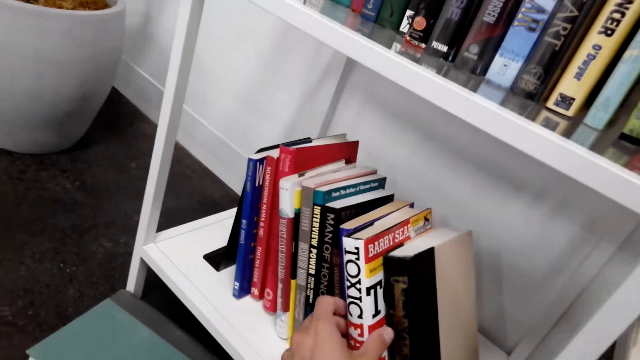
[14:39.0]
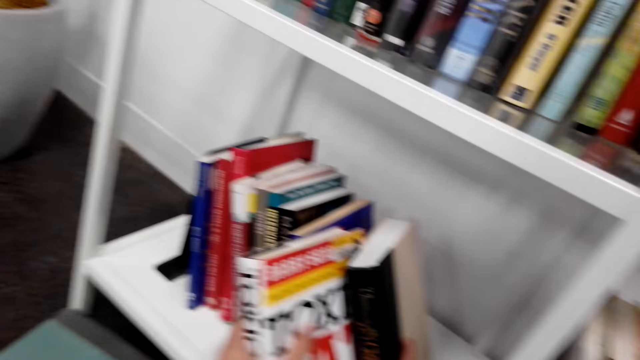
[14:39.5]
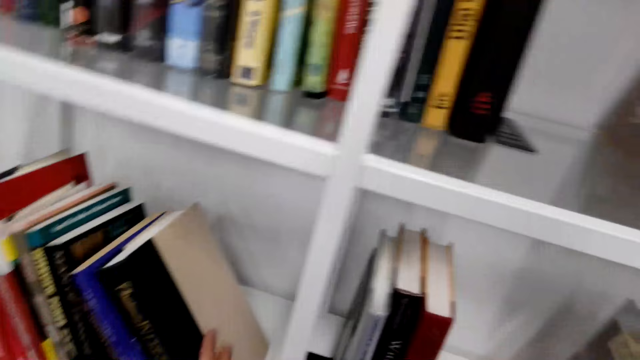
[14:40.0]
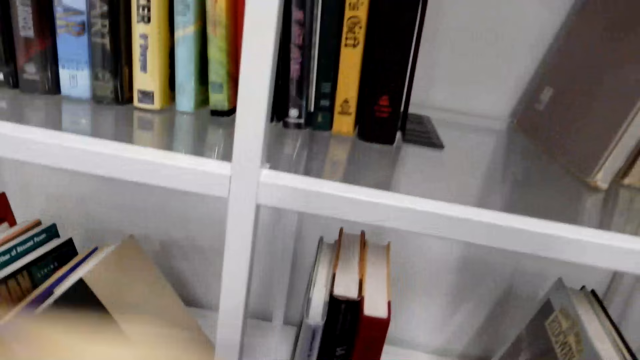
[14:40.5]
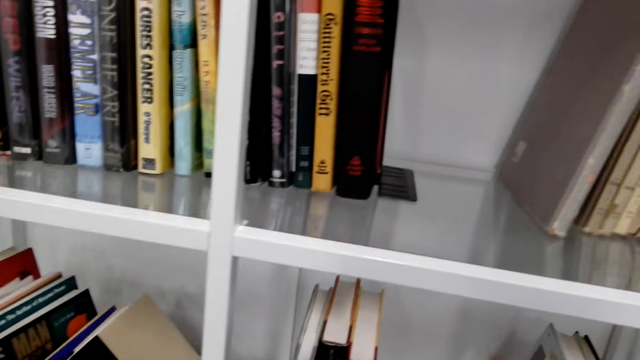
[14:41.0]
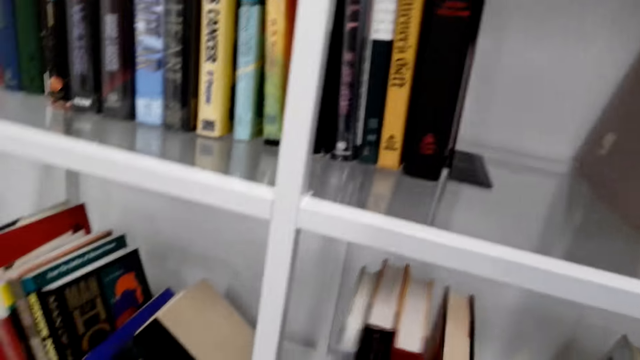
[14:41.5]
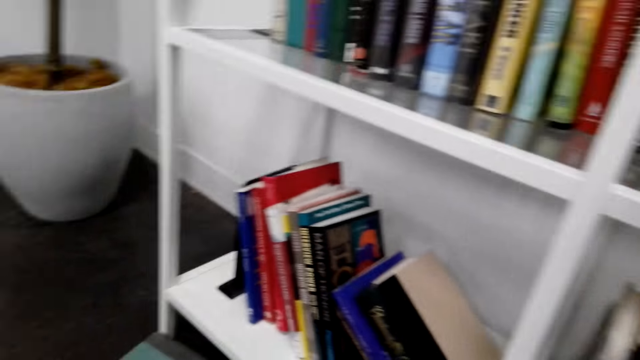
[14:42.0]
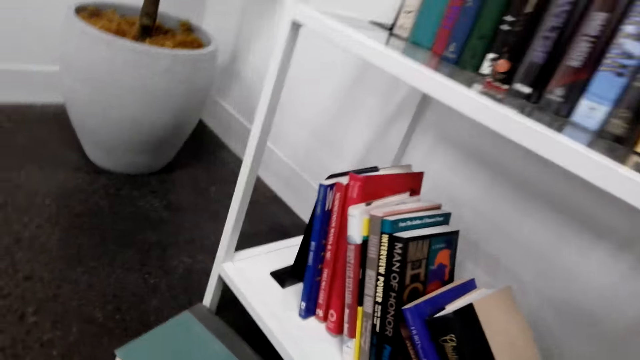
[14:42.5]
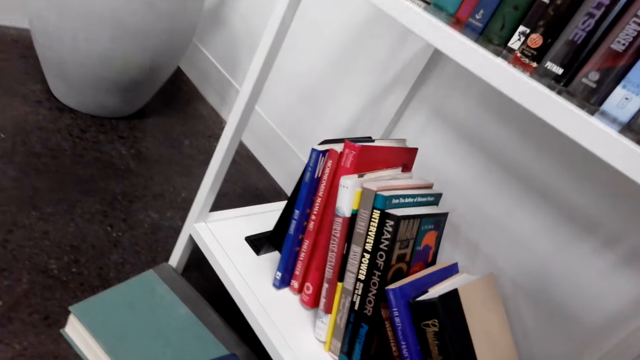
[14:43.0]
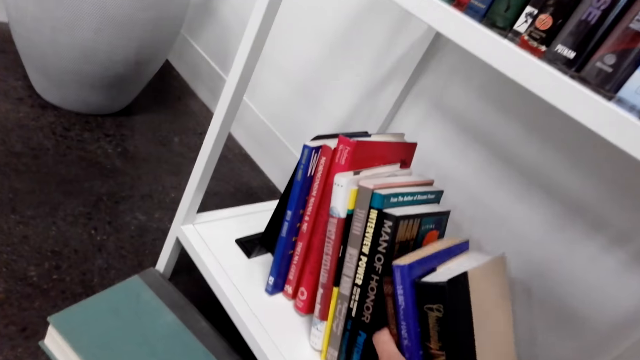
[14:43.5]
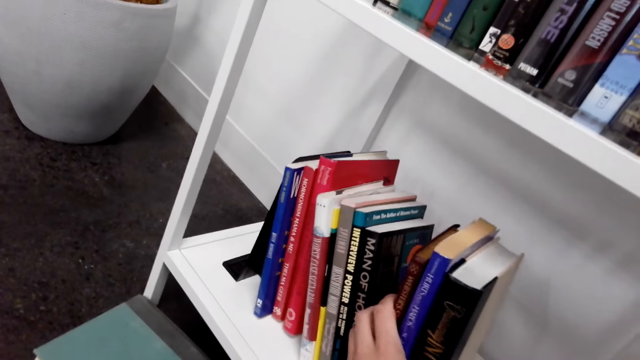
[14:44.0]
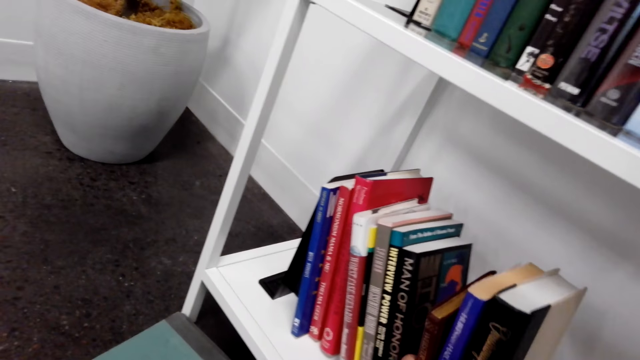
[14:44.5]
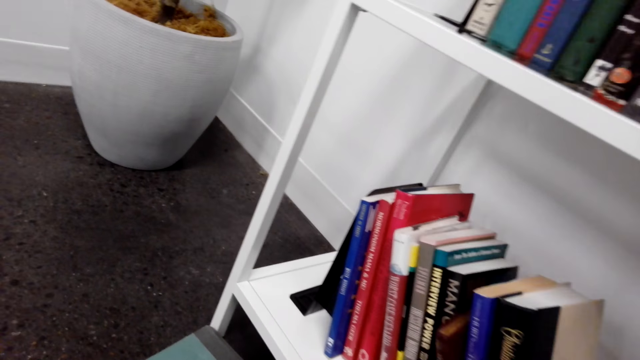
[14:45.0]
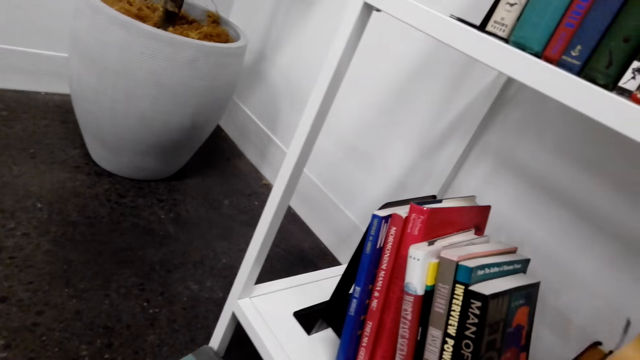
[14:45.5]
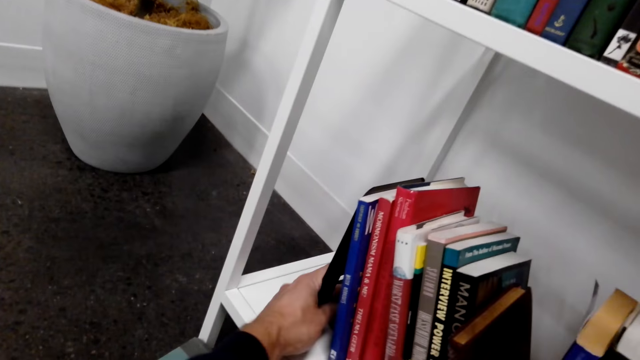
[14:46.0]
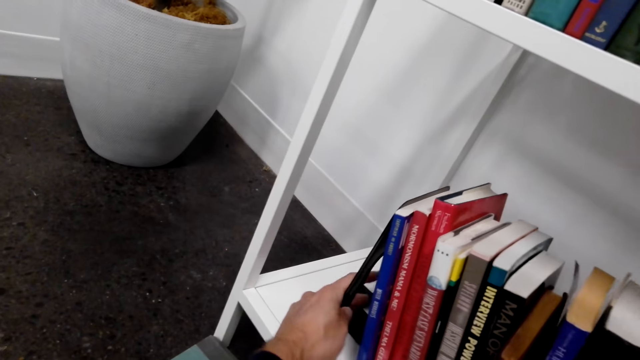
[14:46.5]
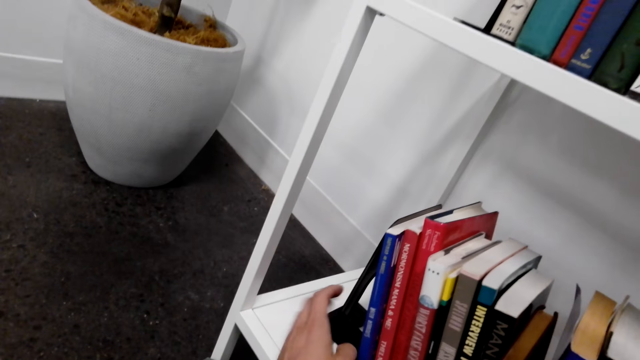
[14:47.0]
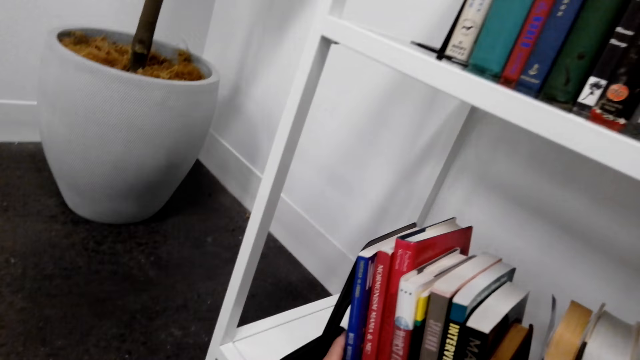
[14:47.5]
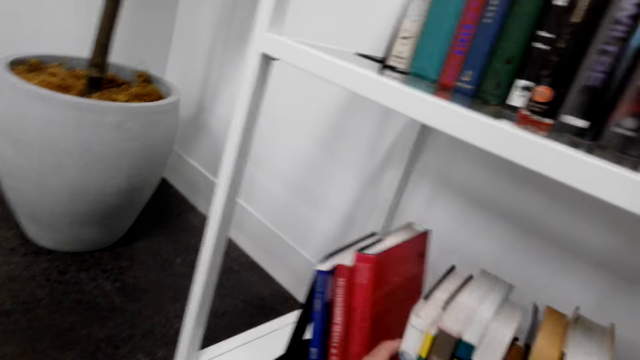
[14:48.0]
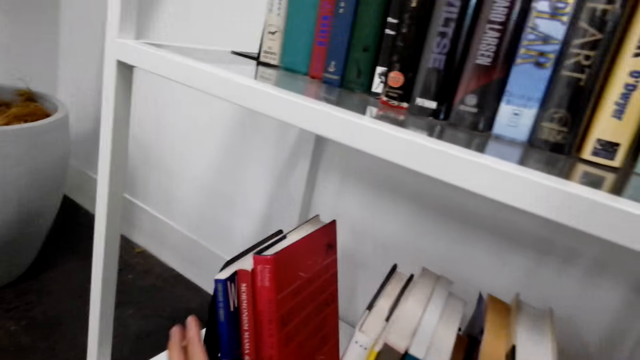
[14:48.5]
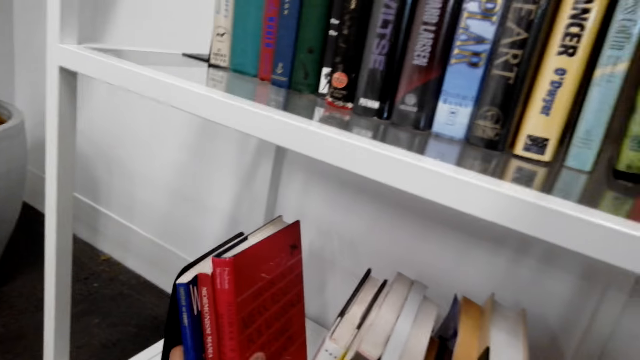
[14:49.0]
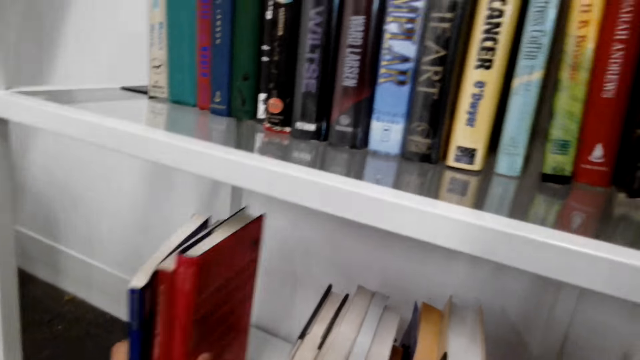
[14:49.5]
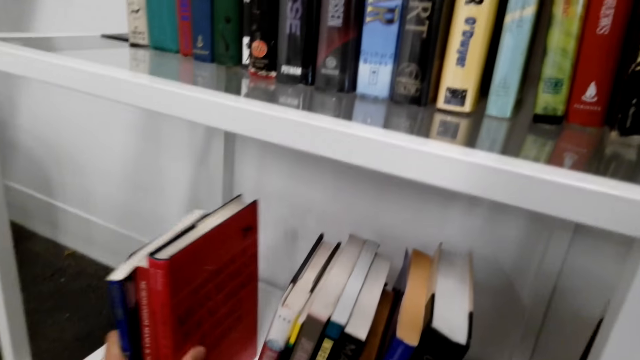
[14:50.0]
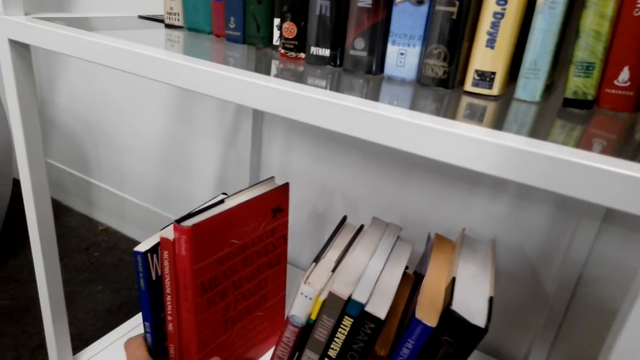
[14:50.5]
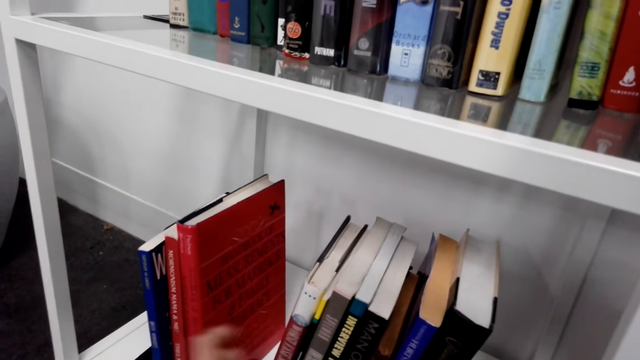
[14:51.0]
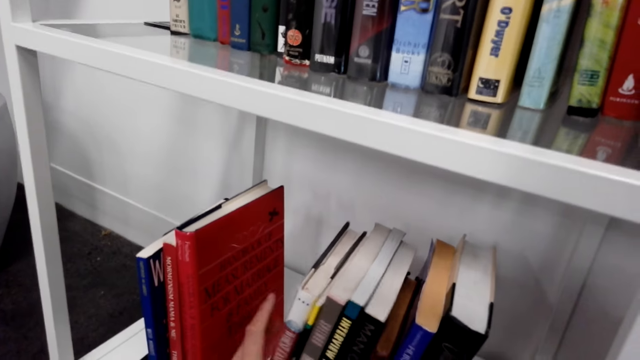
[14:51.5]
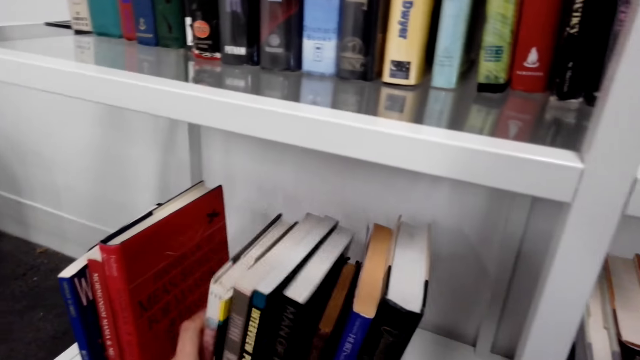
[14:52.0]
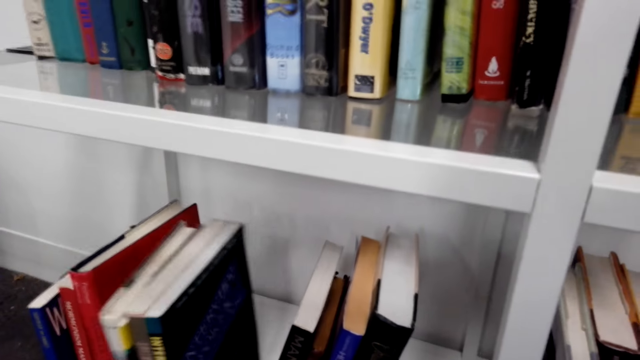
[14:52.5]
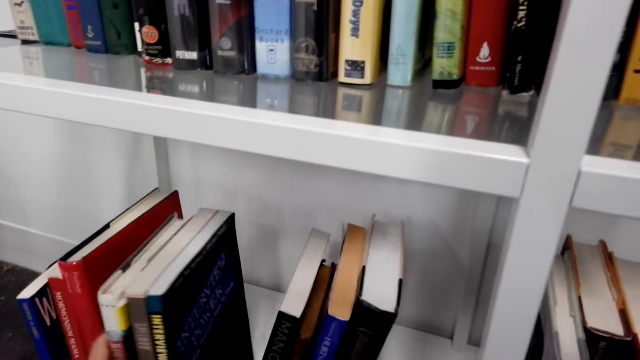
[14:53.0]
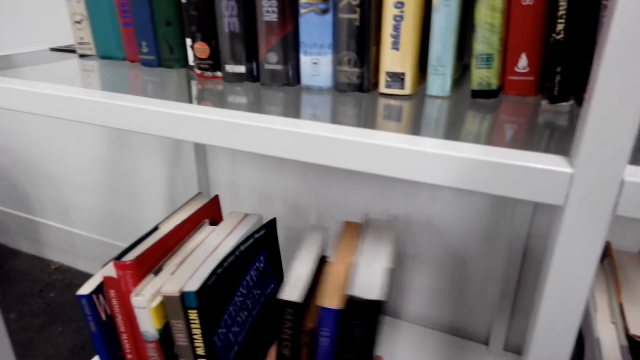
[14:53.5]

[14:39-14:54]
The camera wearer picks up a book on the bookshelf. They put a book in the shelf. They arrange the books on the bookshelf. They move the books in the shelf. They touch the book holder. They move the books. They move the books in the shelf.

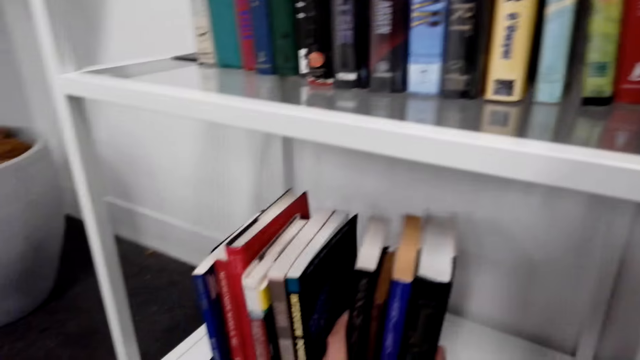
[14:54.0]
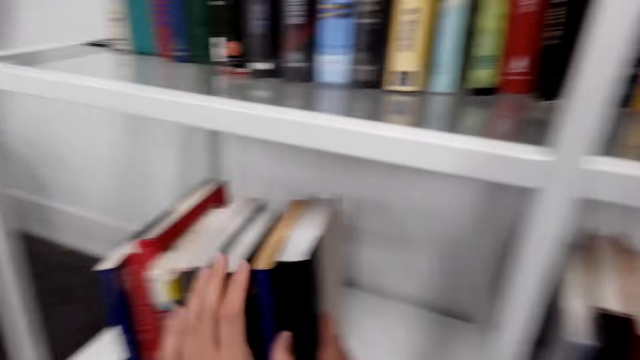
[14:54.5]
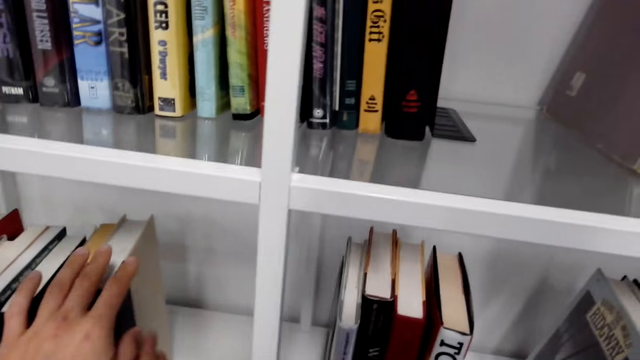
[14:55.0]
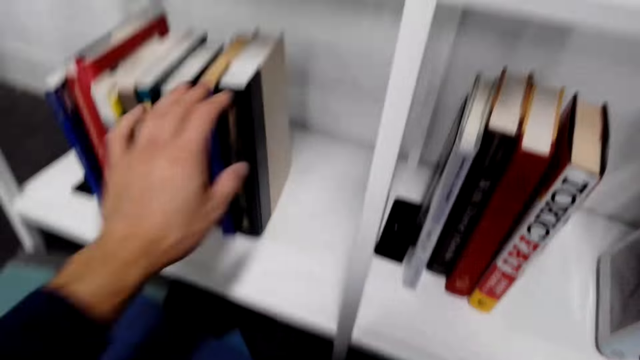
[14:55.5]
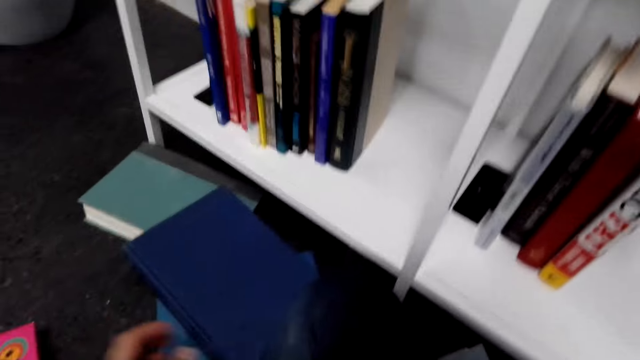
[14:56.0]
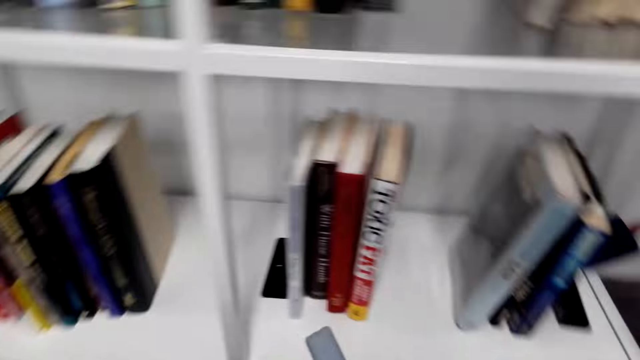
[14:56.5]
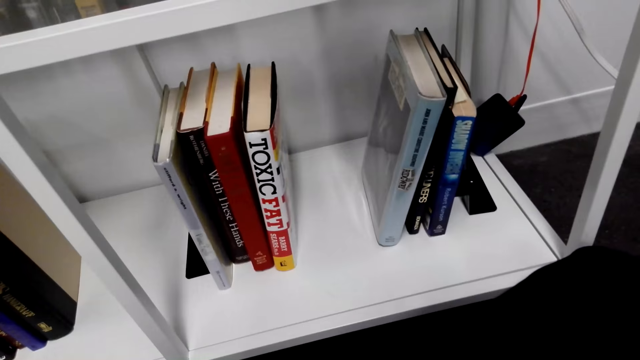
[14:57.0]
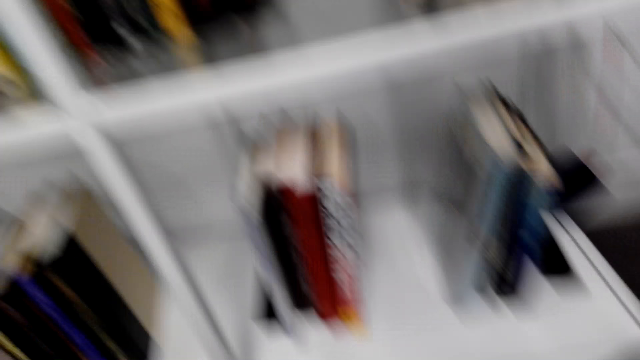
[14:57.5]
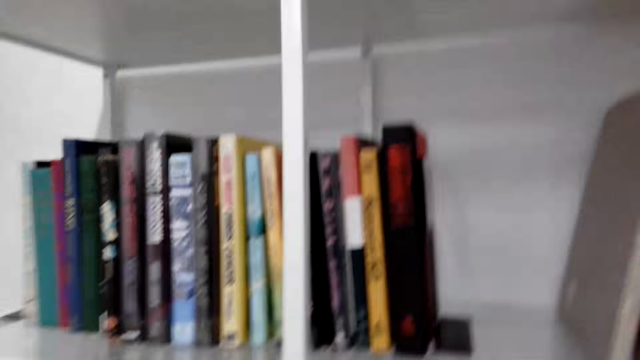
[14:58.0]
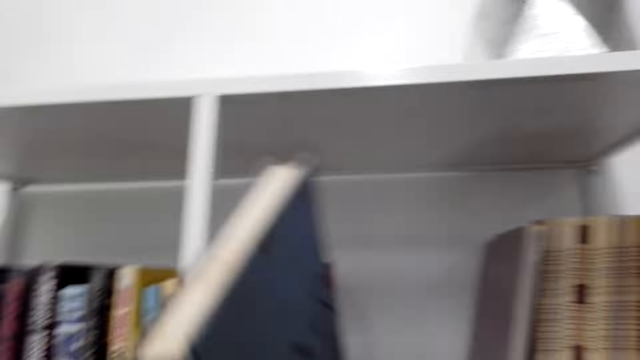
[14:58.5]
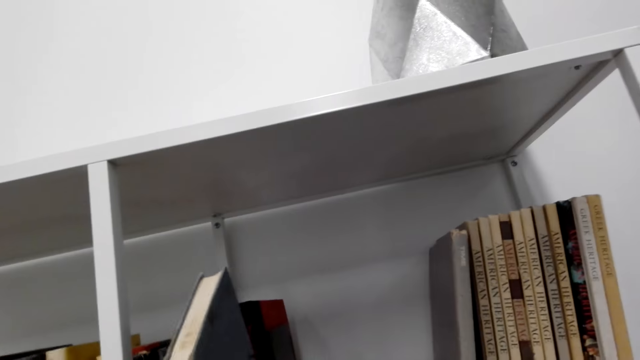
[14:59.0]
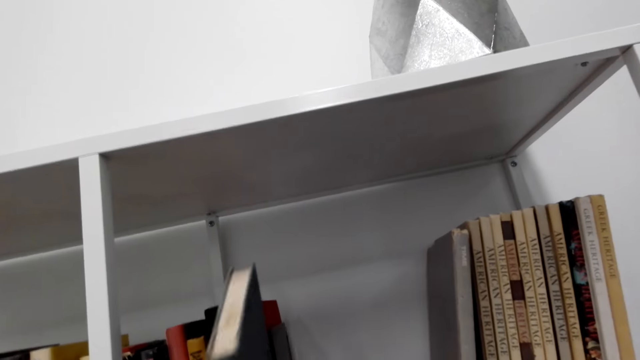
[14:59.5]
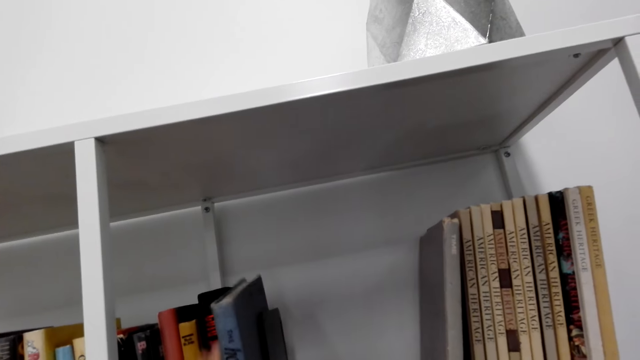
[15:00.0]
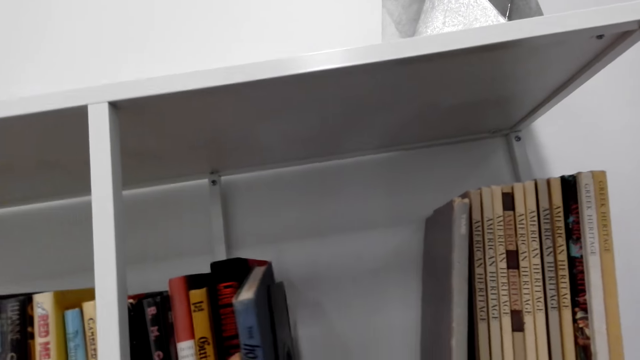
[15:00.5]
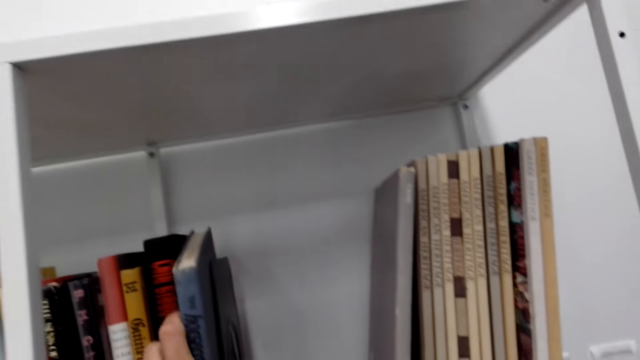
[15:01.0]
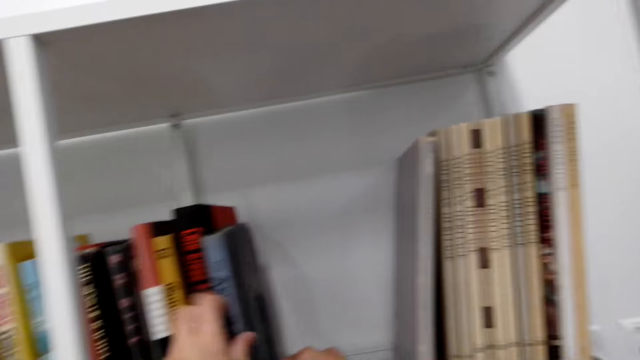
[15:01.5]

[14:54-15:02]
The camera wearer looks around. They place the book on the bookshelf.
